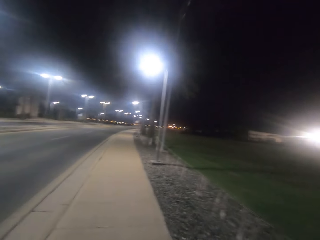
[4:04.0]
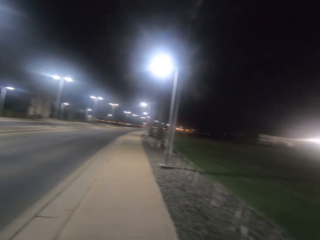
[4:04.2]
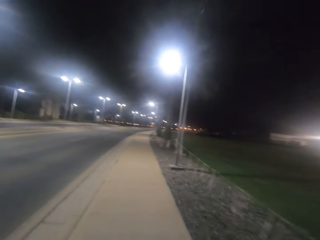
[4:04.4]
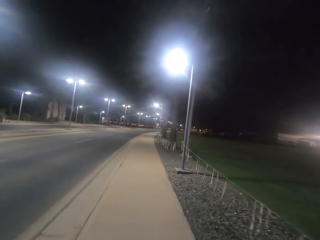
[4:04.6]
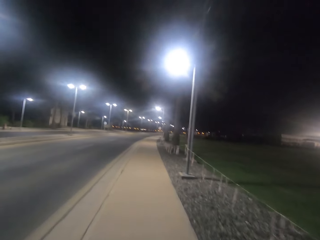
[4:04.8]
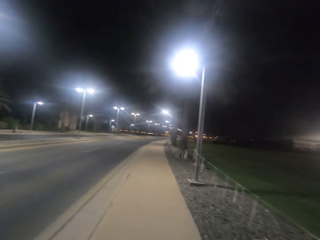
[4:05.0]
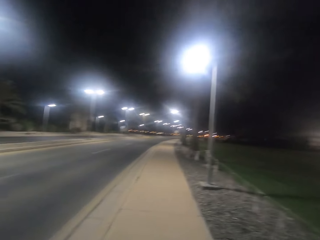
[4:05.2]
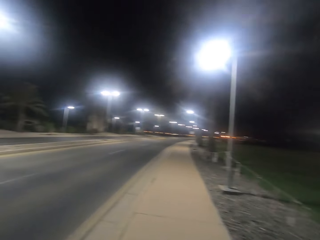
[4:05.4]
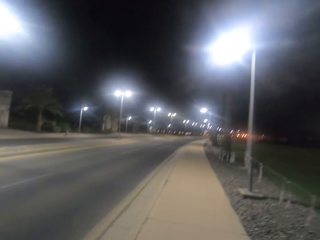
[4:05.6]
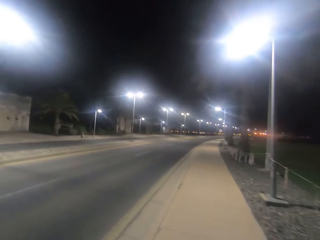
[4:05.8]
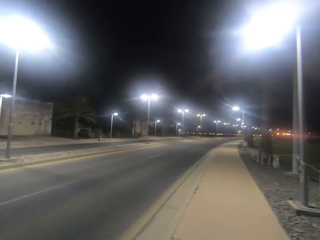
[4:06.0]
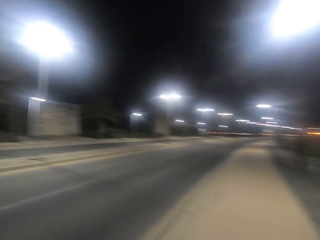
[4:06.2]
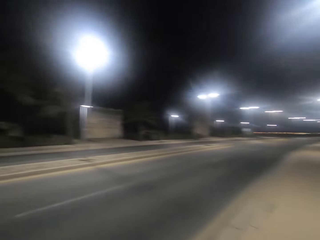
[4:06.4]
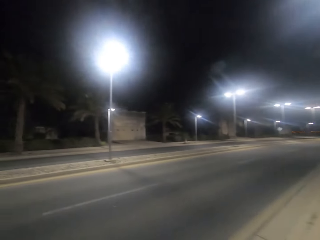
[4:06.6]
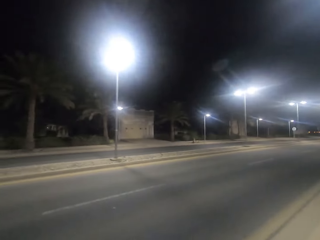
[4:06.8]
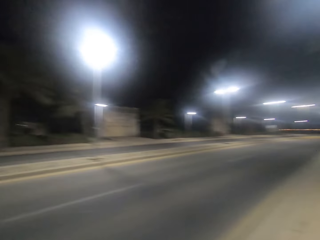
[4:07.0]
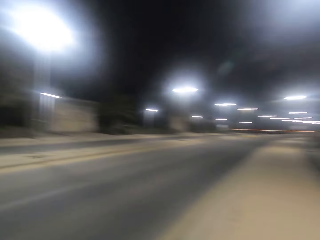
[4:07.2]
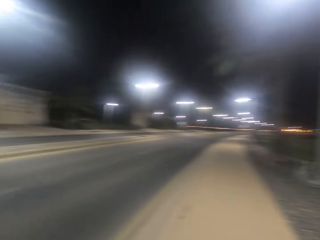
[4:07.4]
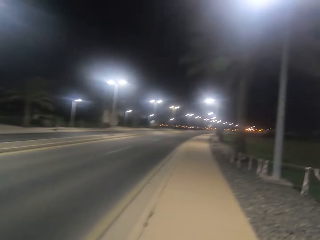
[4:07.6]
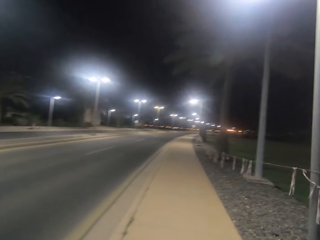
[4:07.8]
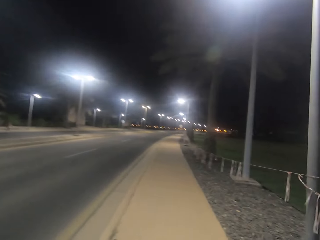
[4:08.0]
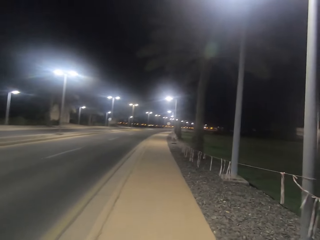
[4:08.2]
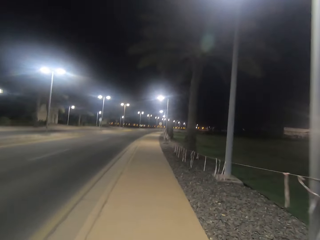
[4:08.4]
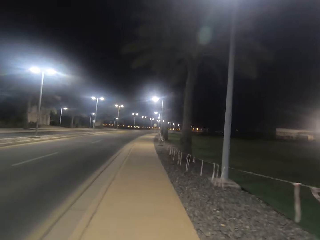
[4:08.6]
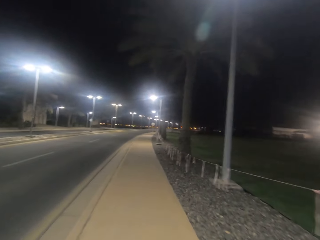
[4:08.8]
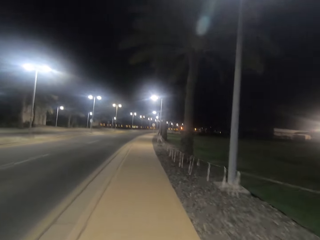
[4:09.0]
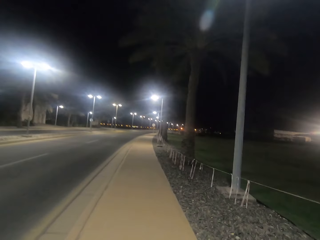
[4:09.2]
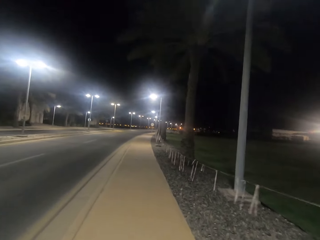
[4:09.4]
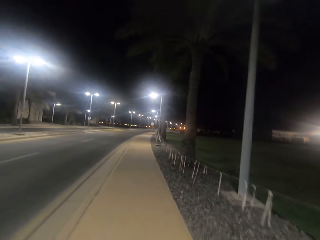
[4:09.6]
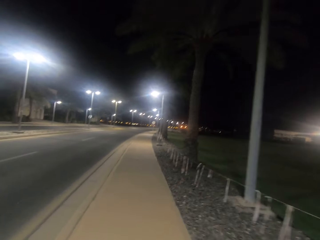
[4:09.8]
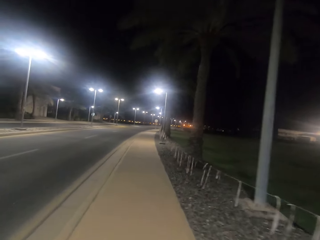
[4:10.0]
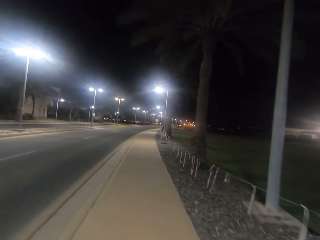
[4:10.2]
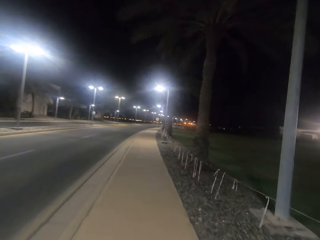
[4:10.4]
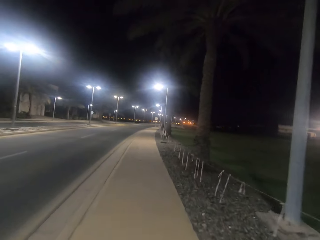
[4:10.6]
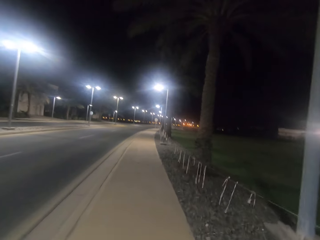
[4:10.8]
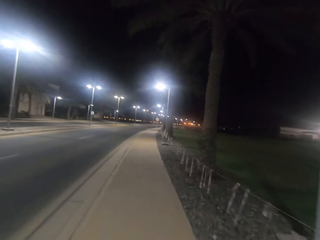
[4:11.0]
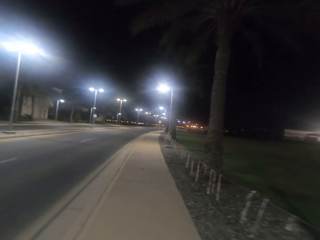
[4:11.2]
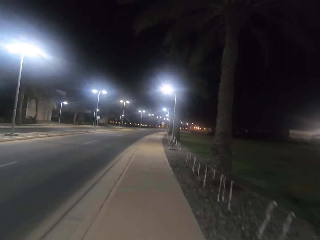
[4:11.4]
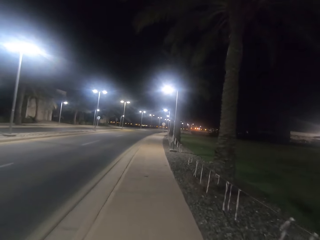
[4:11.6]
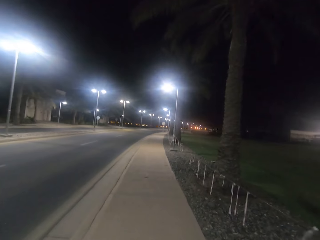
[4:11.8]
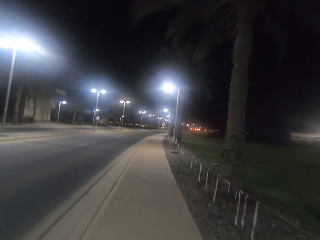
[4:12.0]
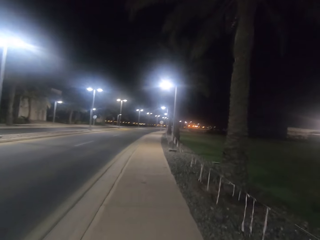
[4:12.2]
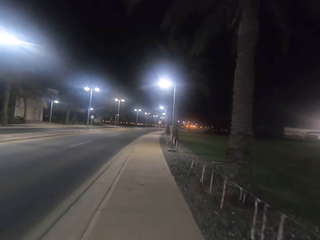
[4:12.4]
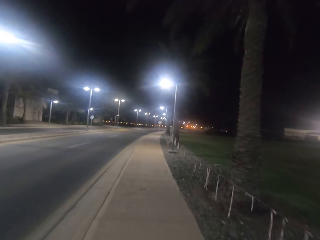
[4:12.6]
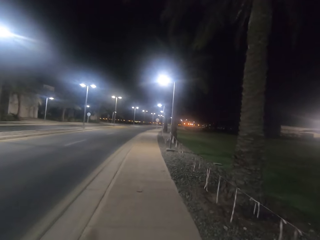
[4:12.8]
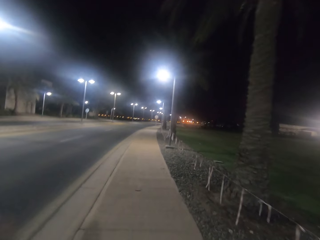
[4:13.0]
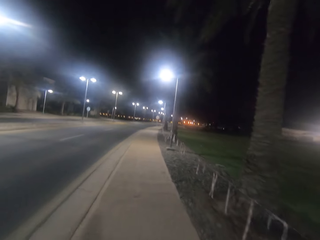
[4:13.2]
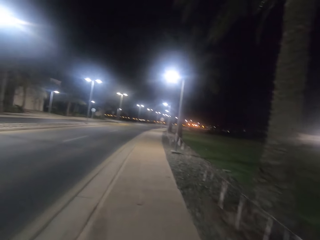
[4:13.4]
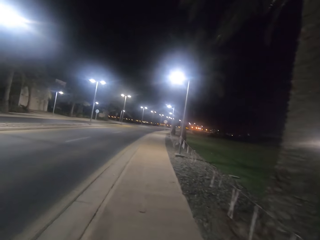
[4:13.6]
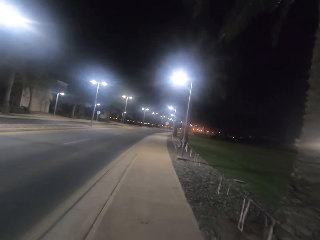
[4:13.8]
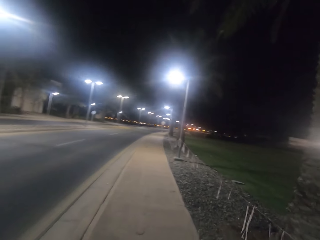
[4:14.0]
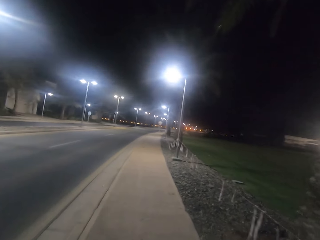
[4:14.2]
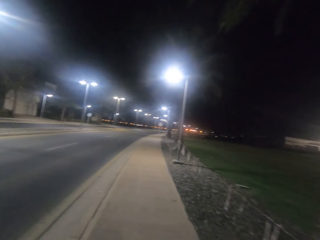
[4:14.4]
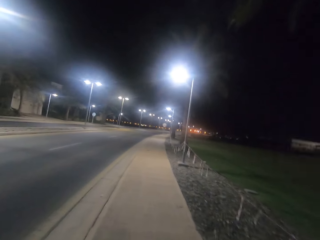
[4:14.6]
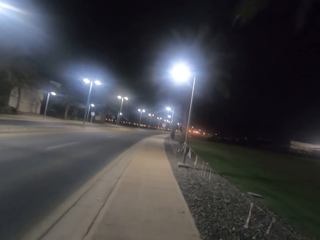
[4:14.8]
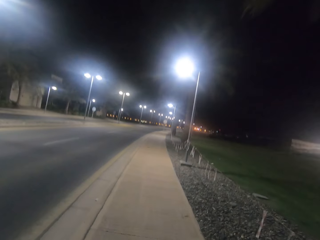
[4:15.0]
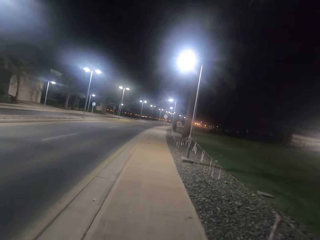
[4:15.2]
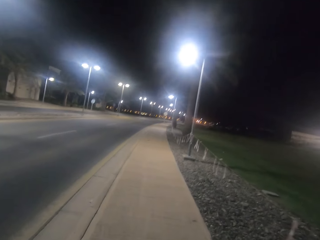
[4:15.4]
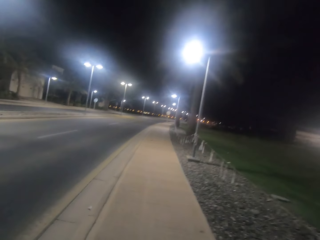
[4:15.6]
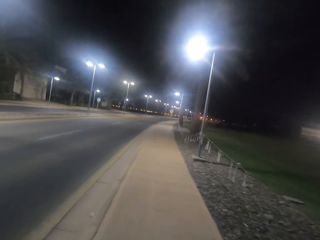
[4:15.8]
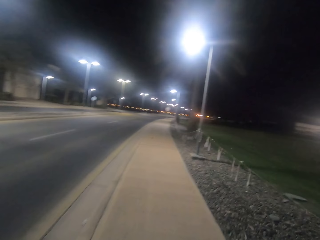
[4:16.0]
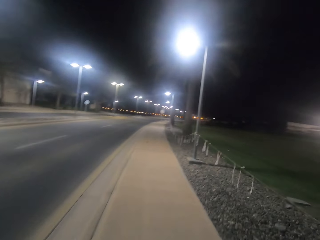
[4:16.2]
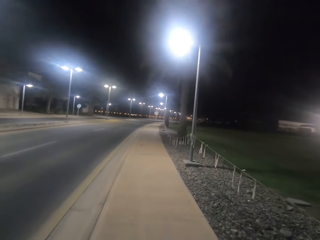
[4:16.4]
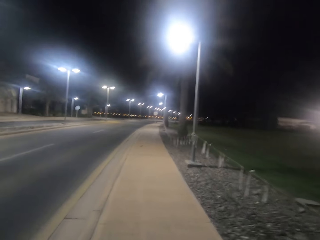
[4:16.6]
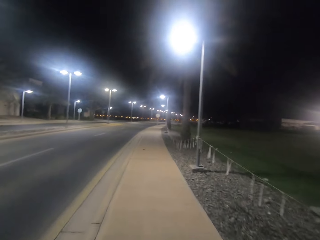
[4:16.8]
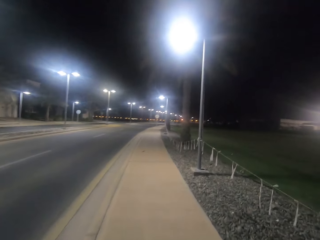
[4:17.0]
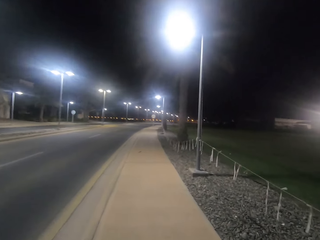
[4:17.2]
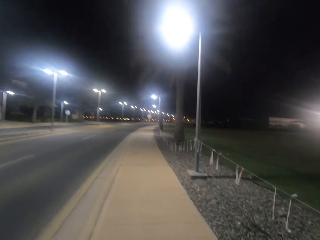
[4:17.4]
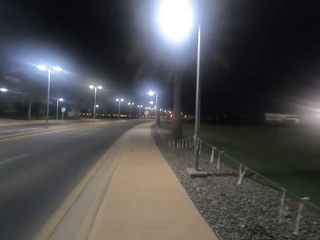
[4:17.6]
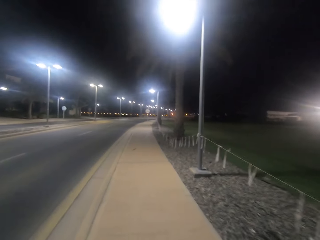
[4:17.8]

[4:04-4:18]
The camera wearer walks past a street light on the sidewalk. They walk past a street light pole with no light on the sidewalk. They walk past another tree on the sidewalk.

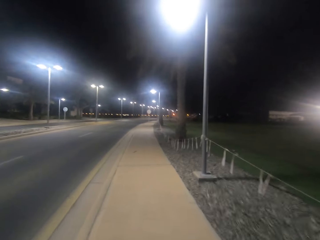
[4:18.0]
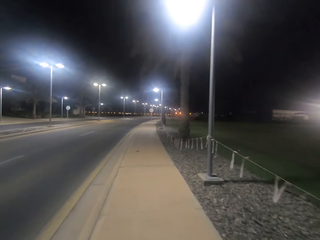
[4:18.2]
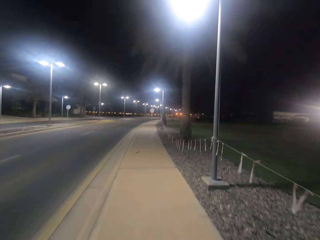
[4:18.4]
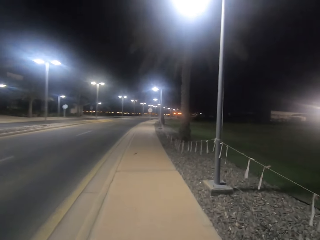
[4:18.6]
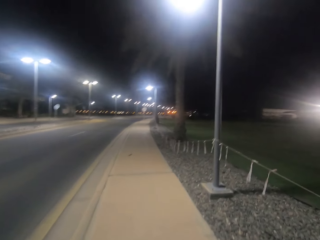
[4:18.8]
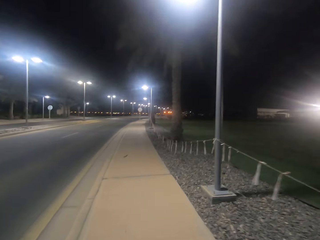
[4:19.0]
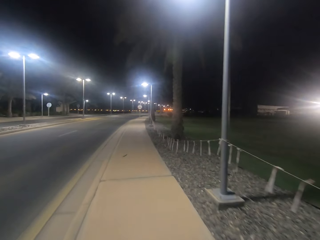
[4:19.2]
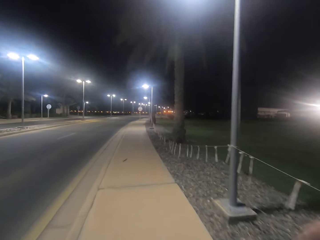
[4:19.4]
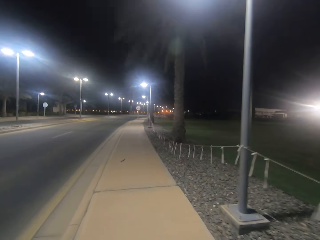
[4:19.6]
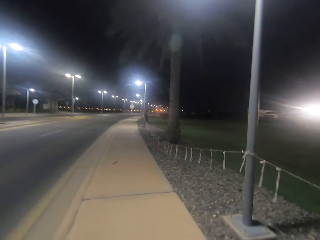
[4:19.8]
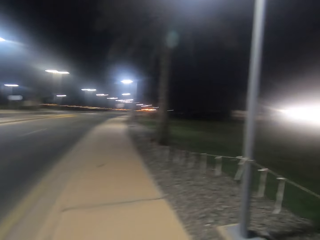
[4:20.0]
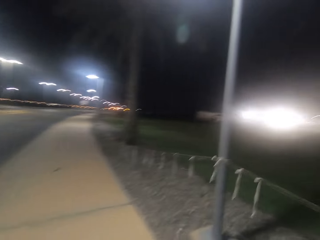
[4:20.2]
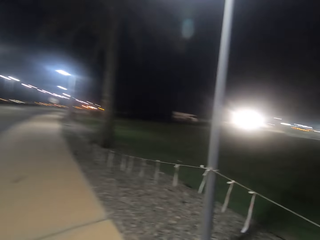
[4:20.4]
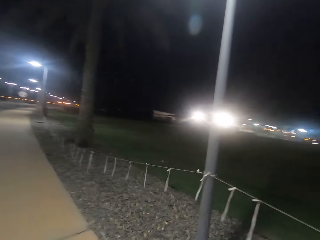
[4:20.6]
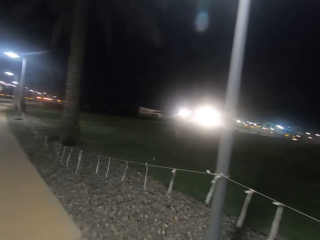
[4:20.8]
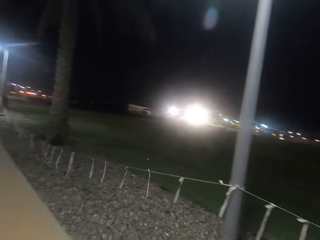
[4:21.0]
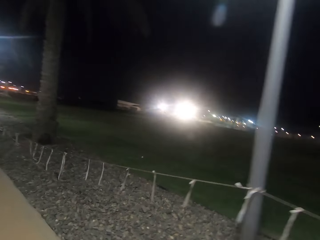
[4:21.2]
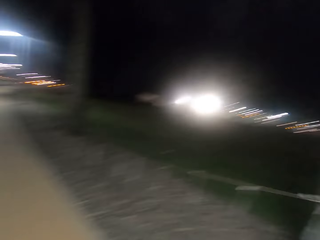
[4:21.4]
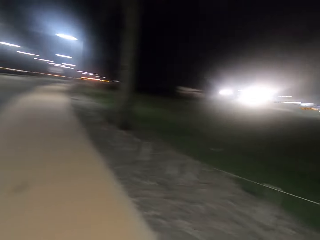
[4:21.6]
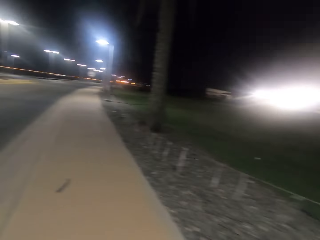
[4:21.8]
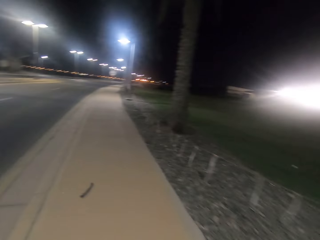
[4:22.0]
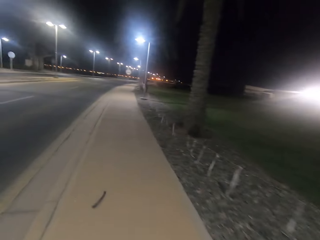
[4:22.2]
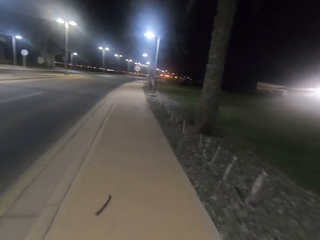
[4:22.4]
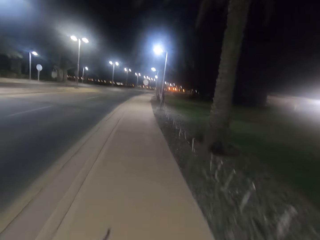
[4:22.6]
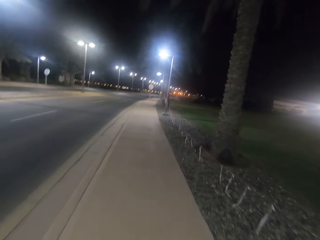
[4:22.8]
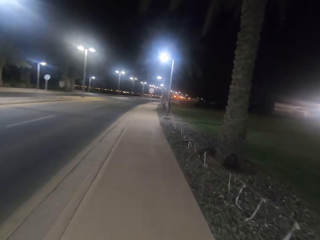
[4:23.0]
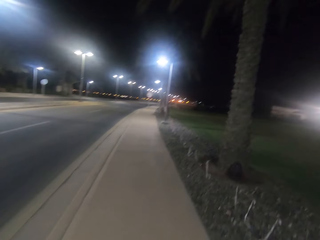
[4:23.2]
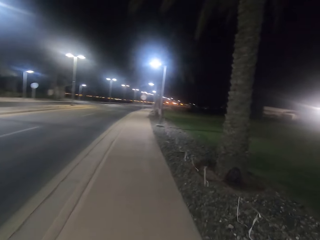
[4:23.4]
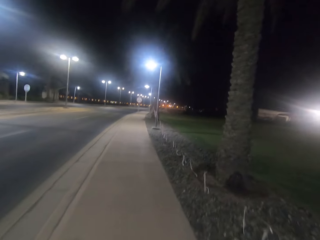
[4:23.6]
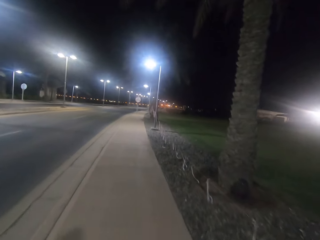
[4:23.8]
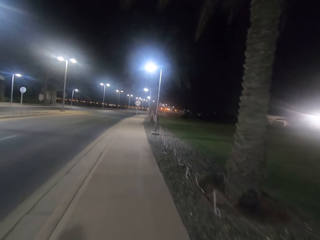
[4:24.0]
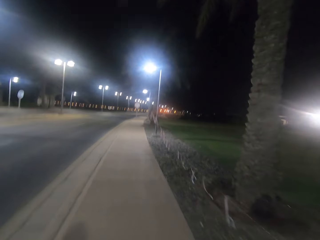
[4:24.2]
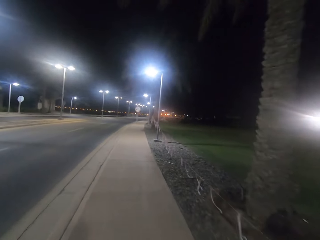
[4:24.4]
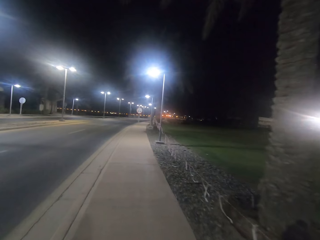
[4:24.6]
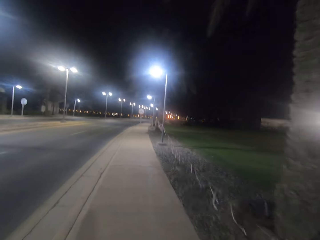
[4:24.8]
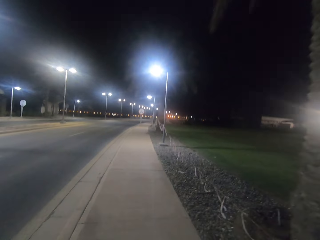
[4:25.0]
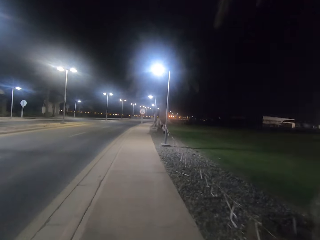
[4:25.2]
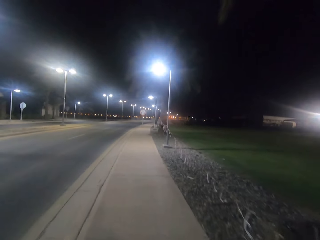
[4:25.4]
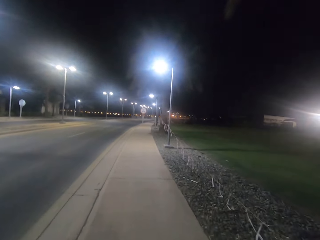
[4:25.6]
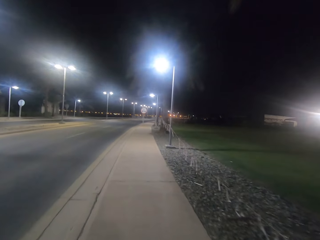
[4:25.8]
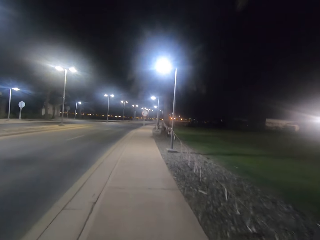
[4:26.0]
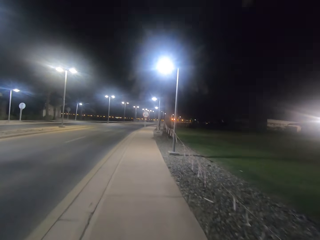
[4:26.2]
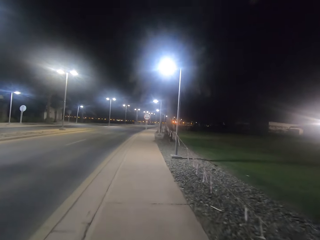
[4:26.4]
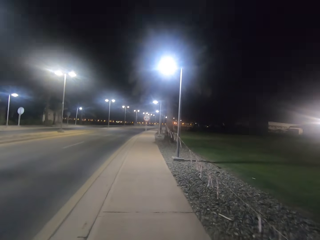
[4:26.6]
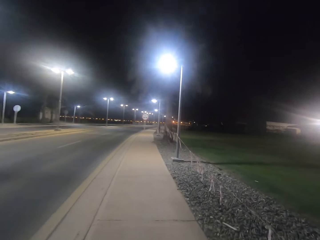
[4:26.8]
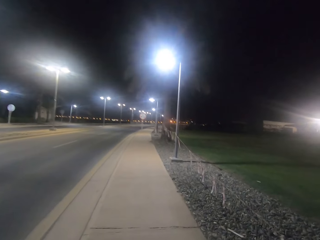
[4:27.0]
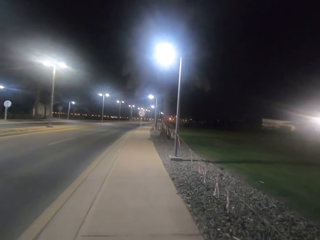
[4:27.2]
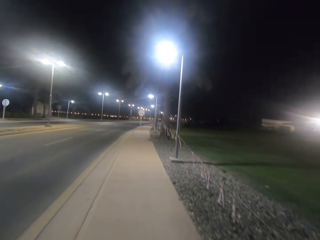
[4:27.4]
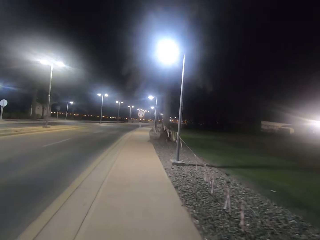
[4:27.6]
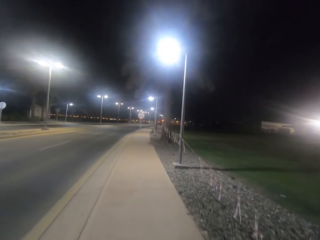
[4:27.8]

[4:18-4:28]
The camera wearer walks past a tree on the sidewalk. They walk past another tree on the sidewalk.
